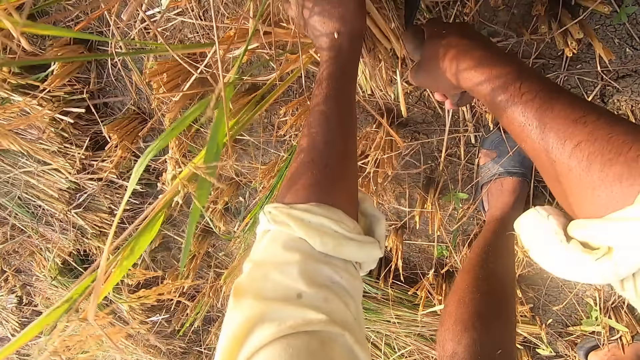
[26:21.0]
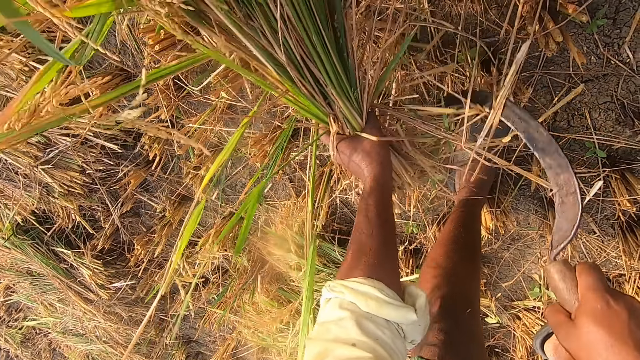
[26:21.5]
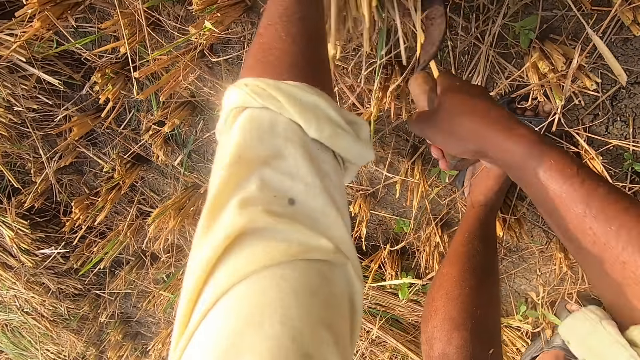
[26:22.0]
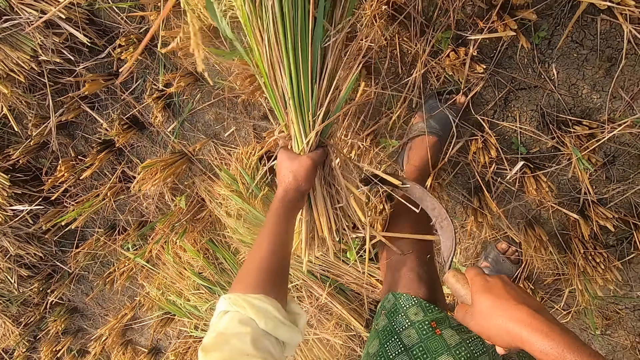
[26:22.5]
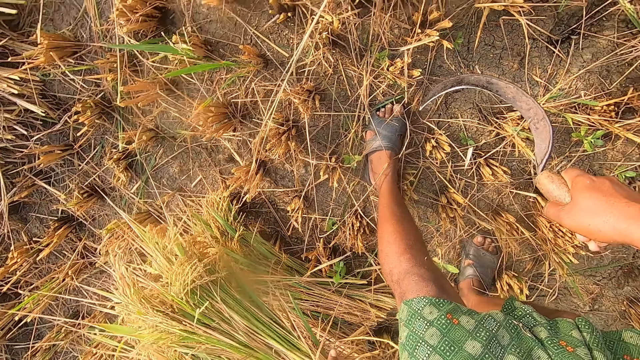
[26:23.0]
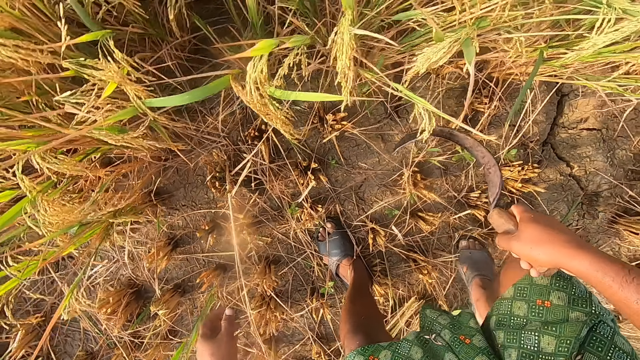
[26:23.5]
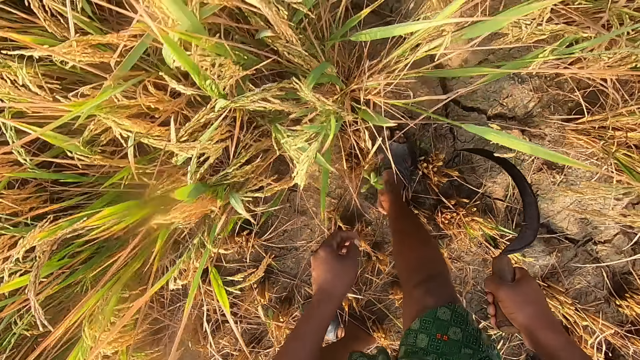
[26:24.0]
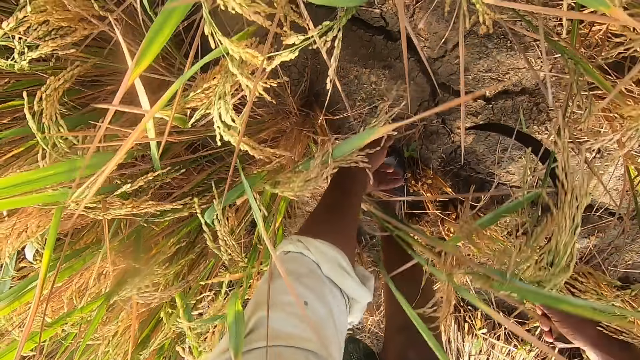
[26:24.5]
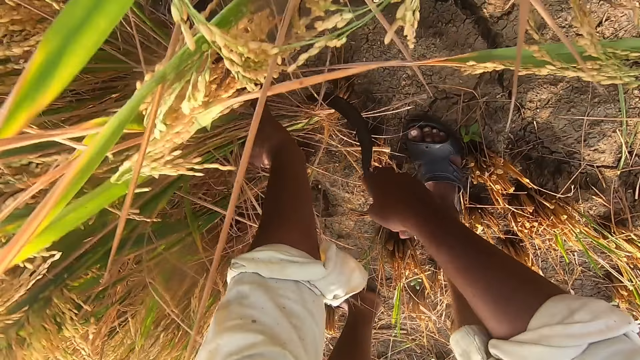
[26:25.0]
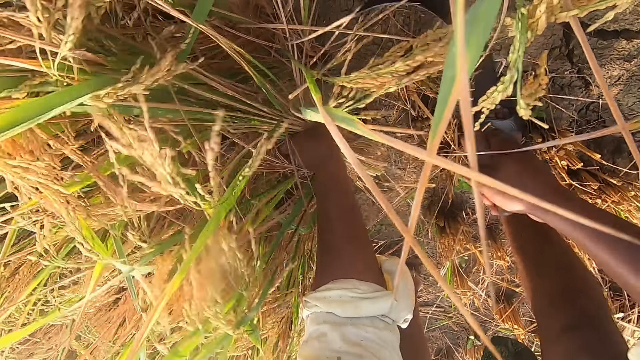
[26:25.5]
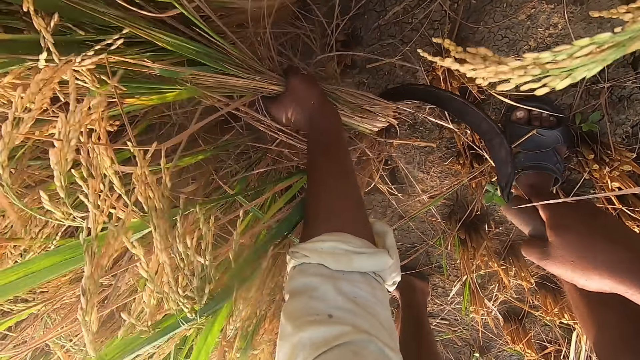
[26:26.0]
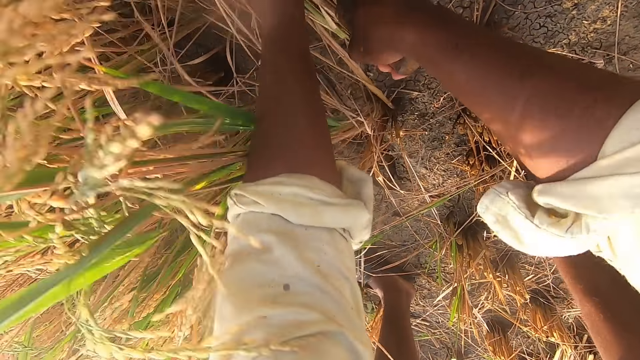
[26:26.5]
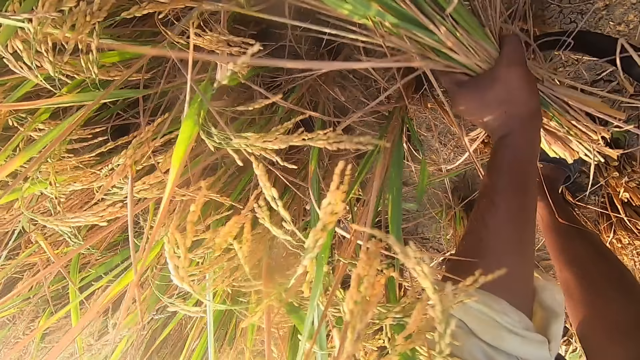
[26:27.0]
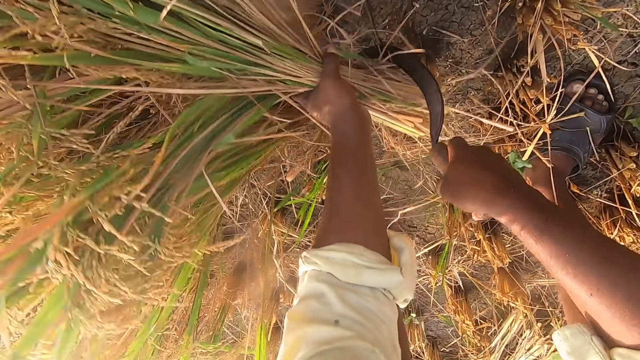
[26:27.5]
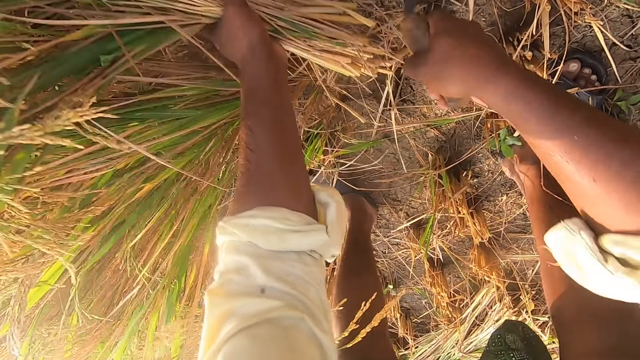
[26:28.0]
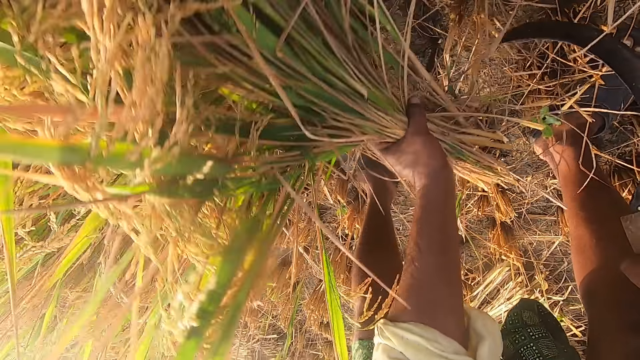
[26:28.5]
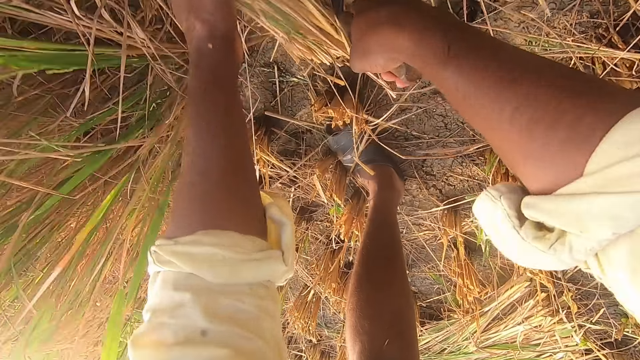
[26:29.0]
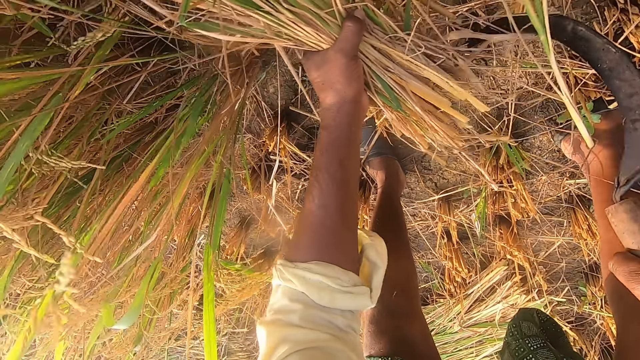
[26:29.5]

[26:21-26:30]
The camera wearer drops the straw on the ground. They cut the straw from the ground with the sickle.

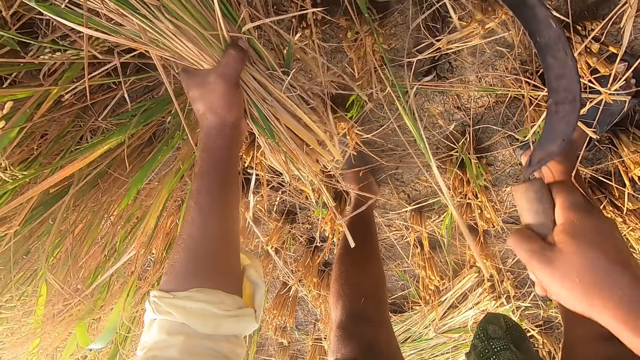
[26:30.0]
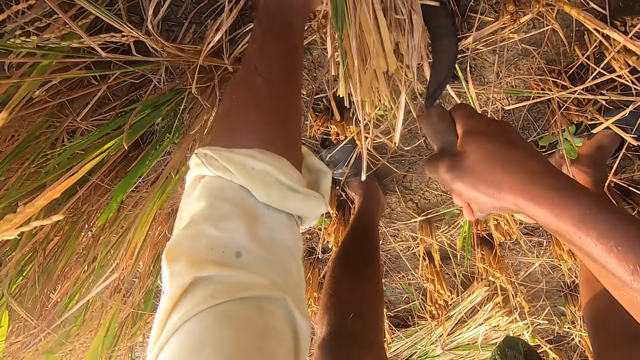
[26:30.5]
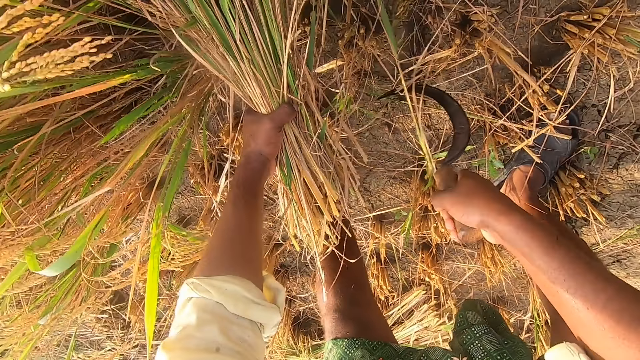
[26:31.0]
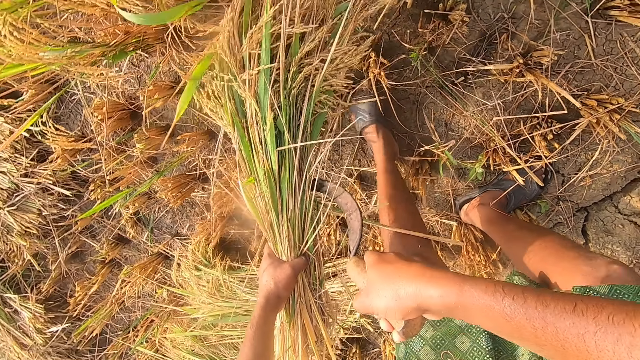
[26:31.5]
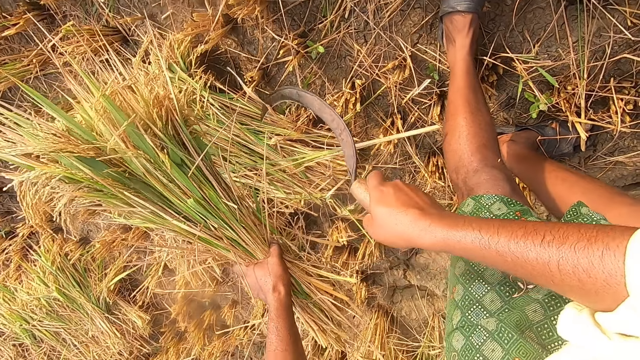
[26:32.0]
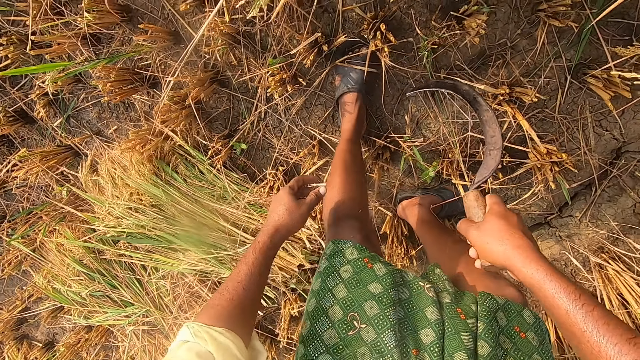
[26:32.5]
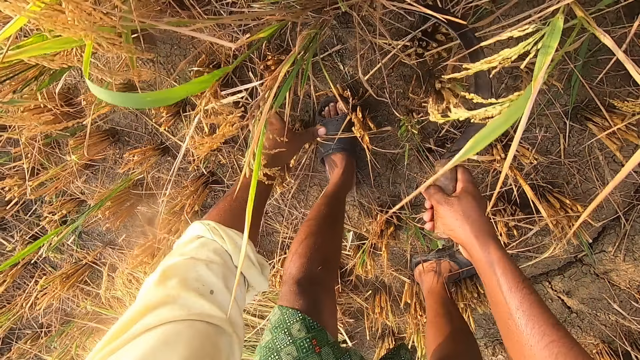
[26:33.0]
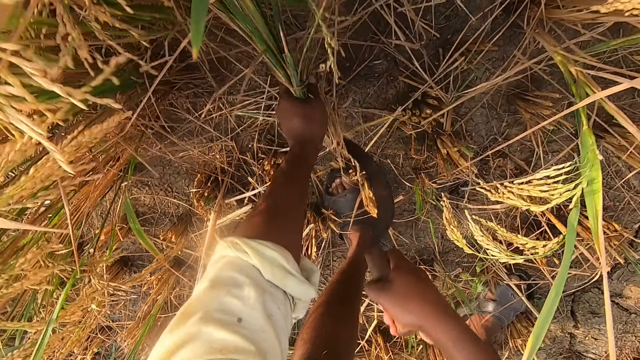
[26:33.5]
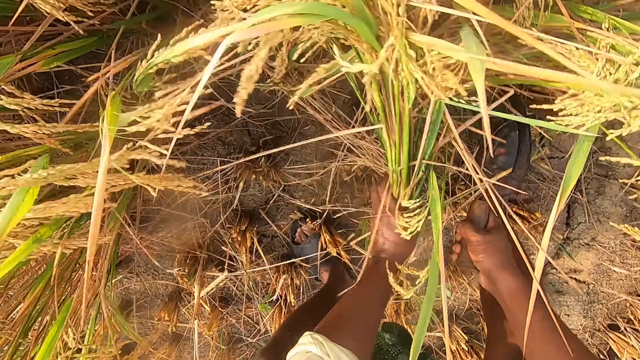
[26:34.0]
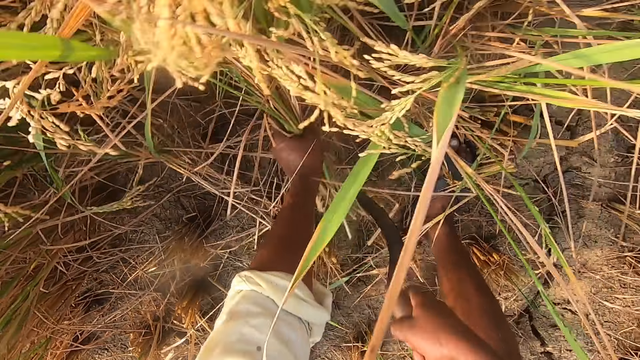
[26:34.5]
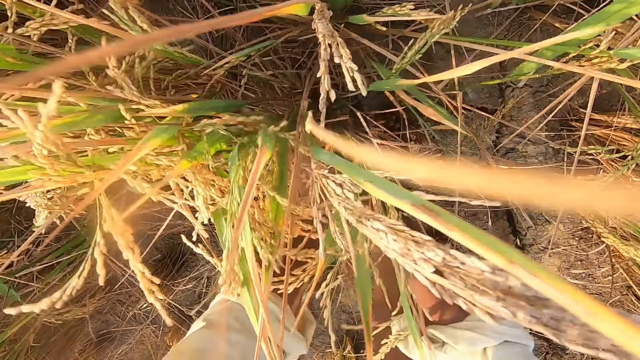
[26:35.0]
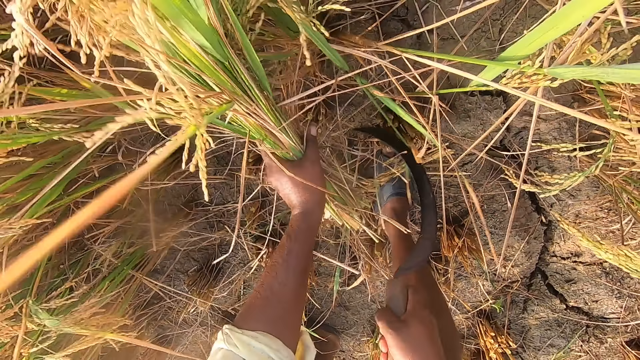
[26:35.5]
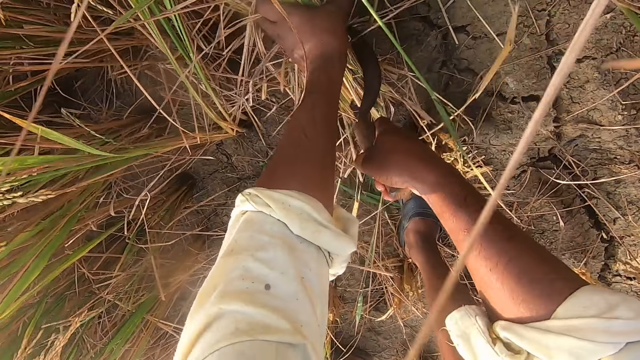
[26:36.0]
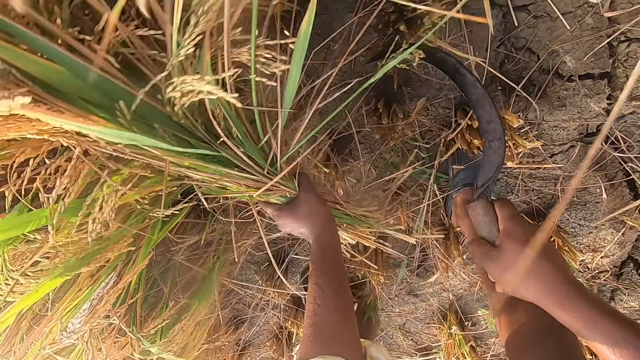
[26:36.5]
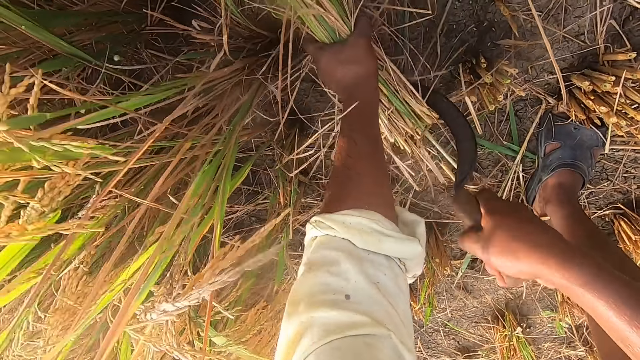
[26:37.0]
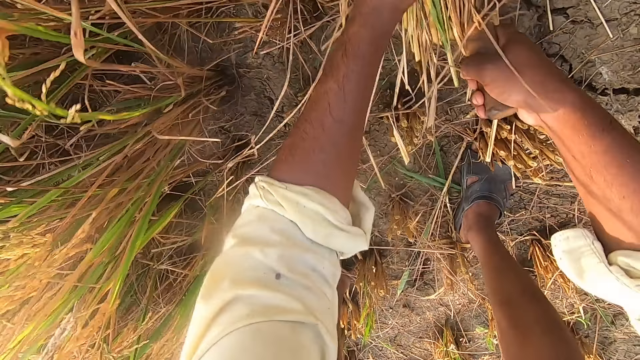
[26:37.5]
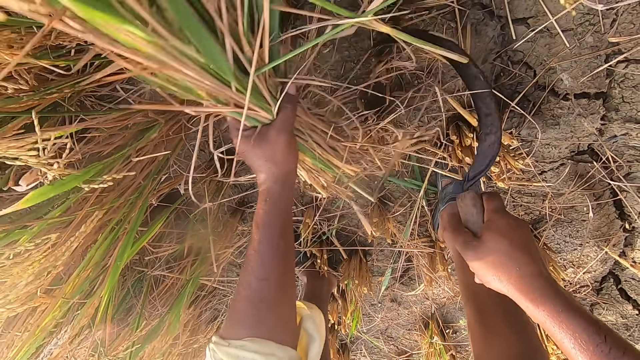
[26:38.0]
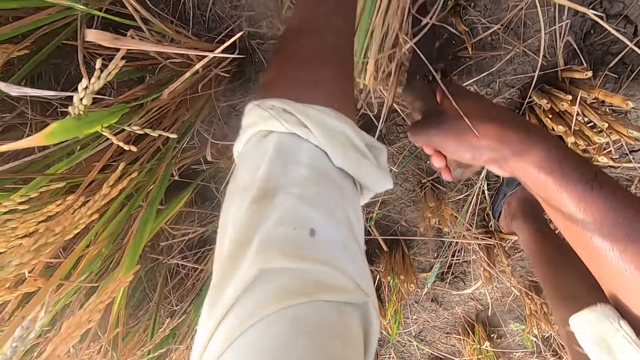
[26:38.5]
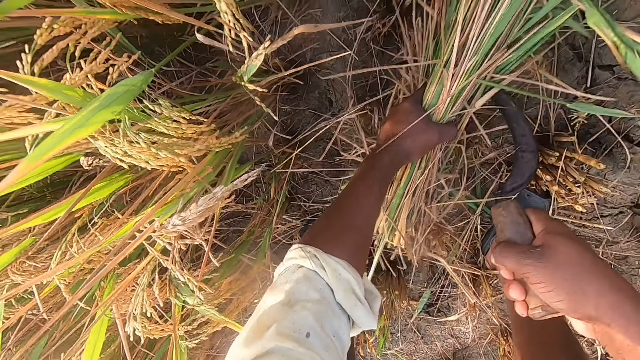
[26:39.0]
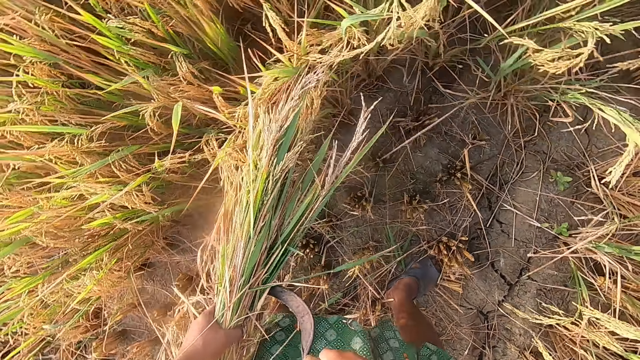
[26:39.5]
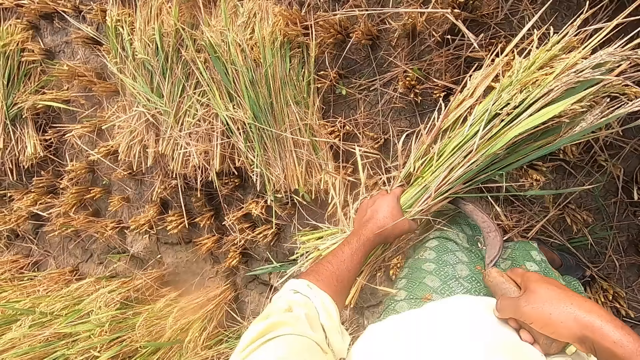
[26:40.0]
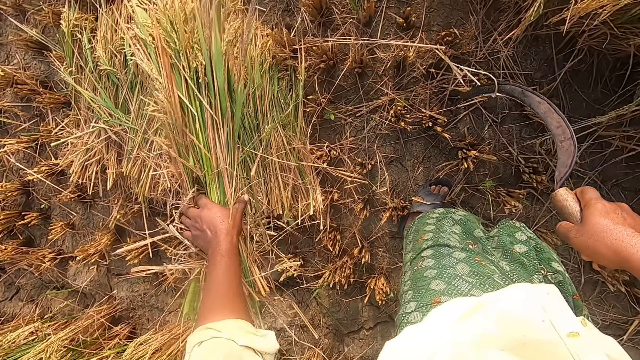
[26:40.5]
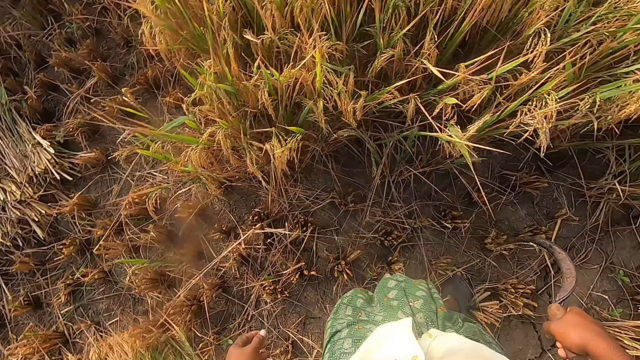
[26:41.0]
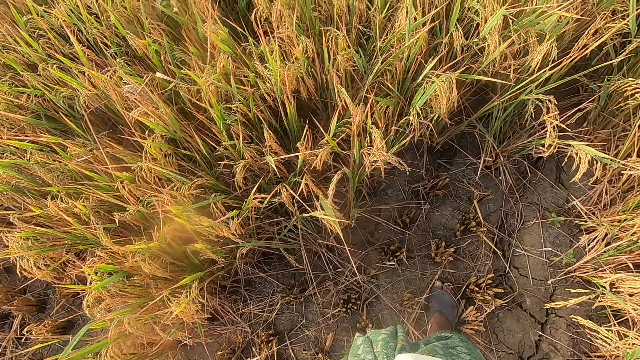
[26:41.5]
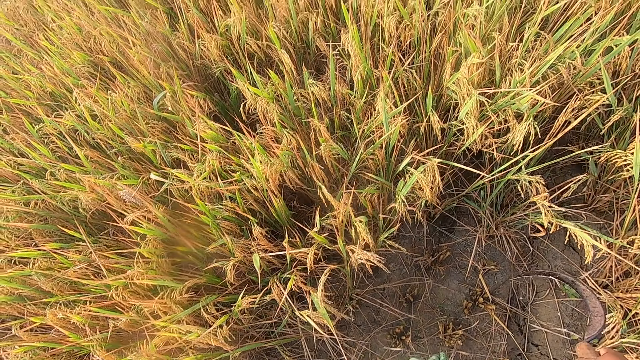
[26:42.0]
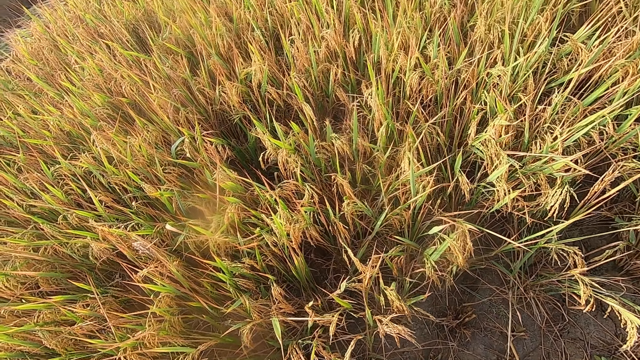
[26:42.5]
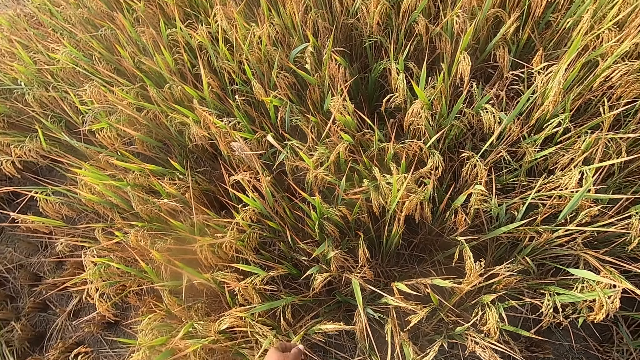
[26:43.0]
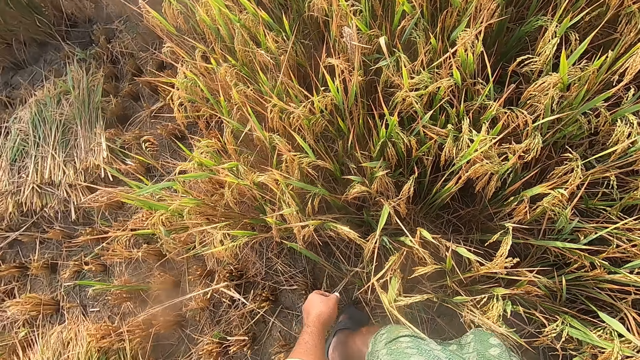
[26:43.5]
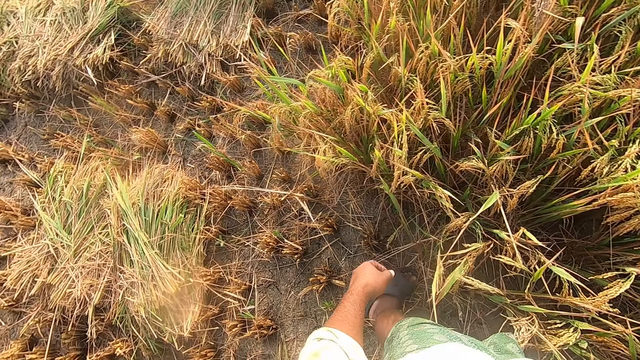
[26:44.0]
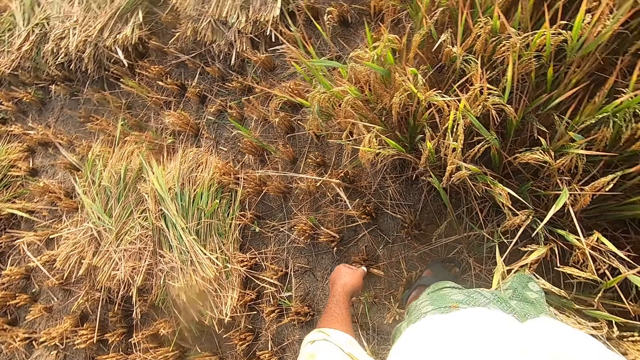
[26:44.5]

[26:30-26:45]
The camera wearer drops the straw on the ground. They cut the straw from the ground with the sickle. They drop the straw on the ground. They move and look around.
